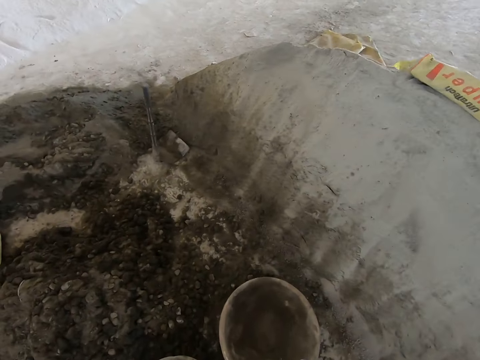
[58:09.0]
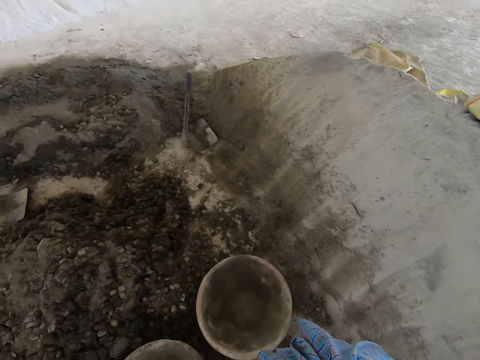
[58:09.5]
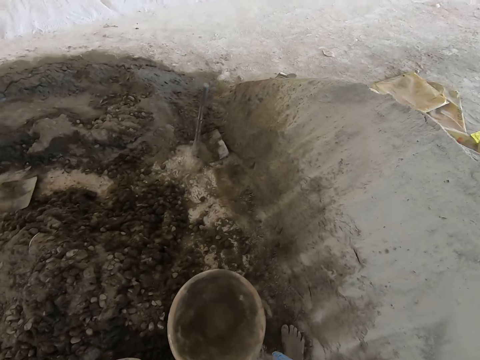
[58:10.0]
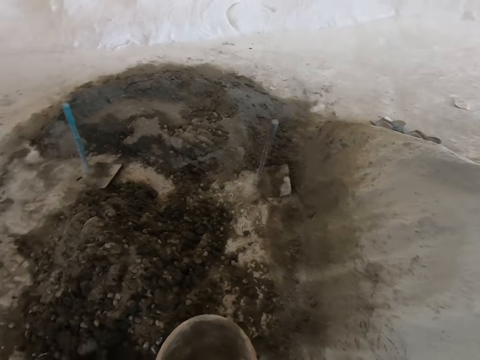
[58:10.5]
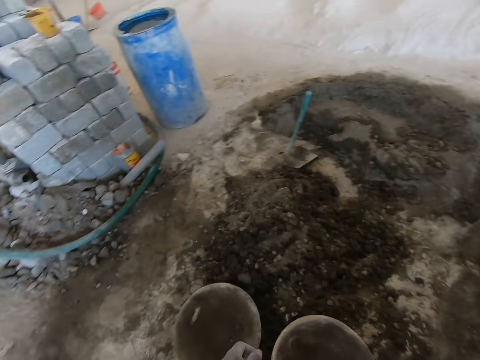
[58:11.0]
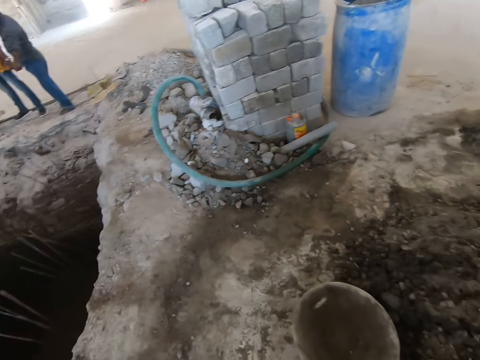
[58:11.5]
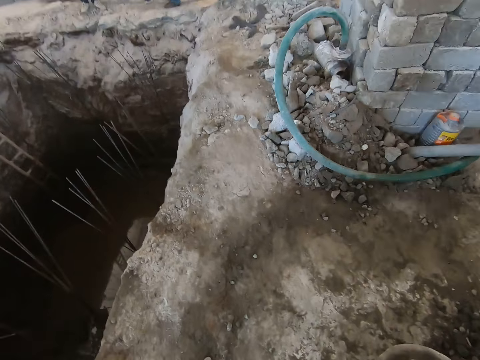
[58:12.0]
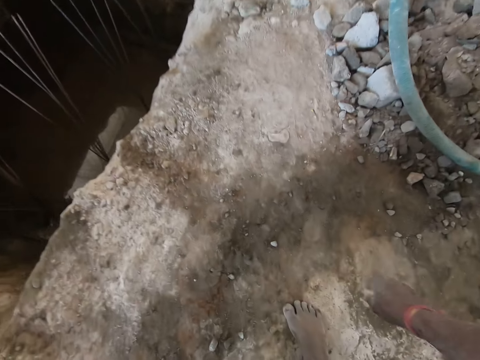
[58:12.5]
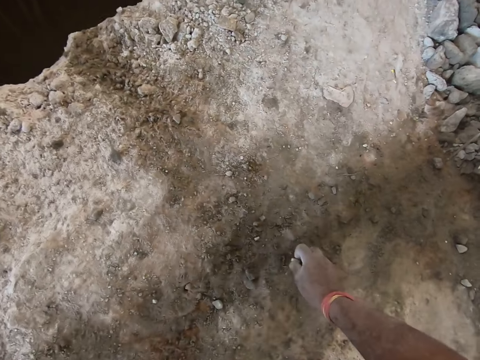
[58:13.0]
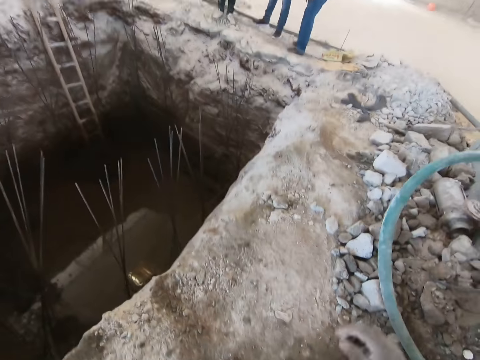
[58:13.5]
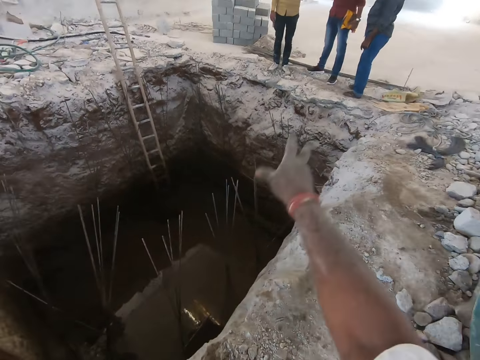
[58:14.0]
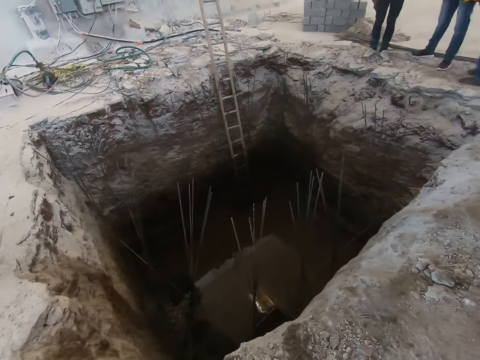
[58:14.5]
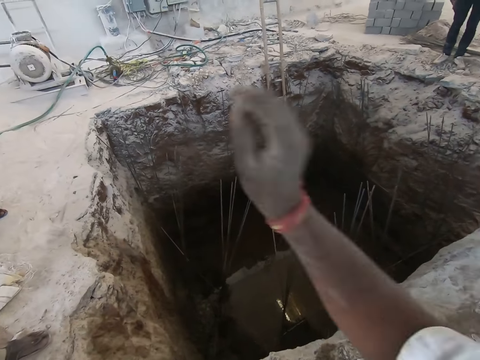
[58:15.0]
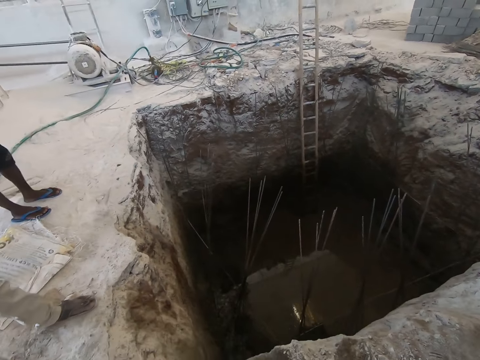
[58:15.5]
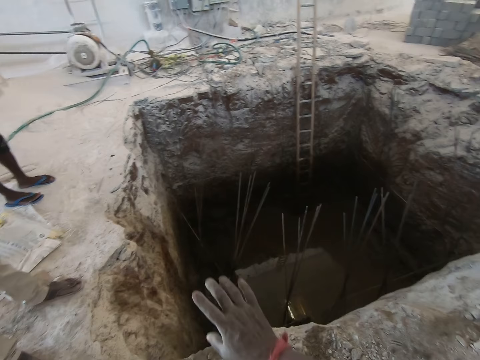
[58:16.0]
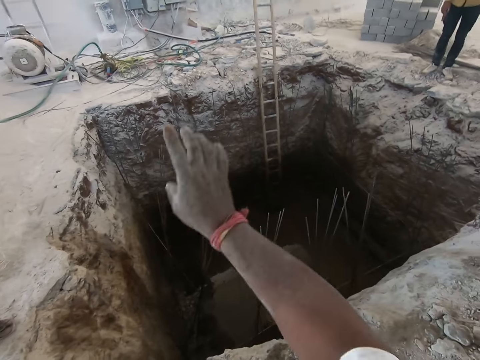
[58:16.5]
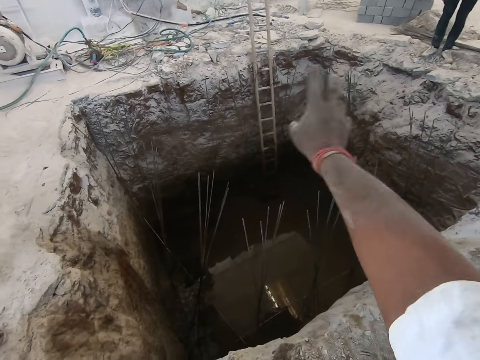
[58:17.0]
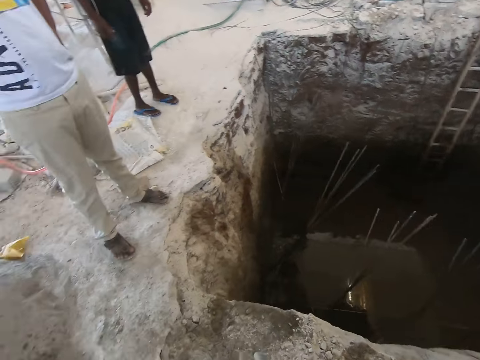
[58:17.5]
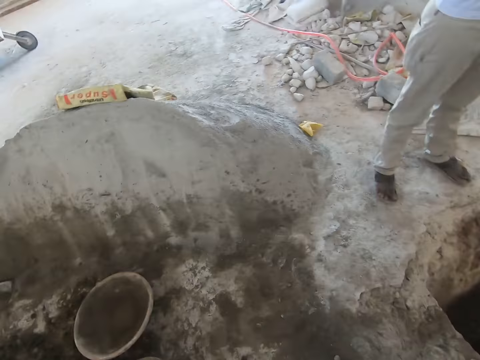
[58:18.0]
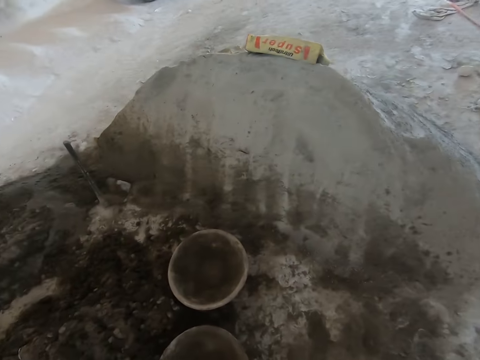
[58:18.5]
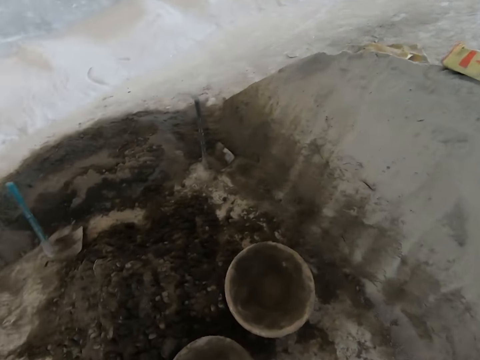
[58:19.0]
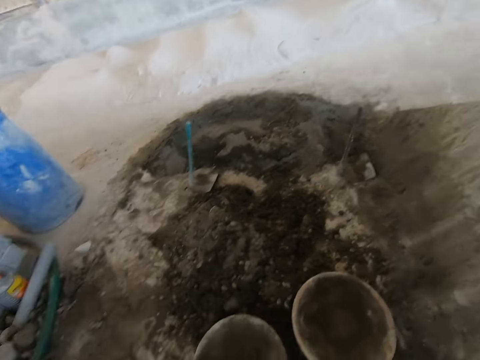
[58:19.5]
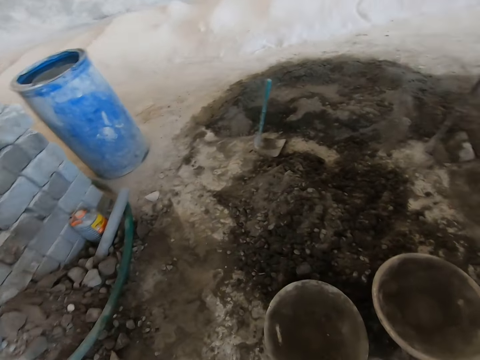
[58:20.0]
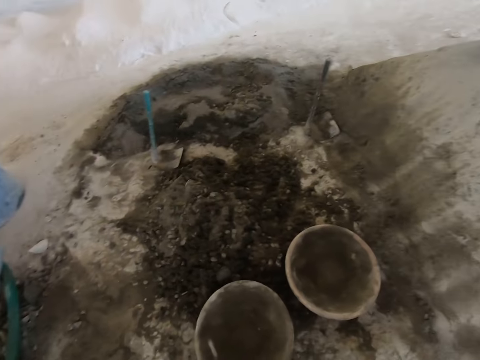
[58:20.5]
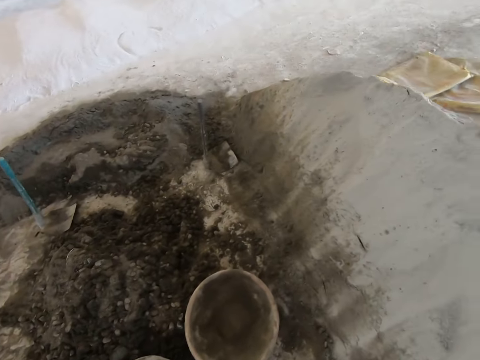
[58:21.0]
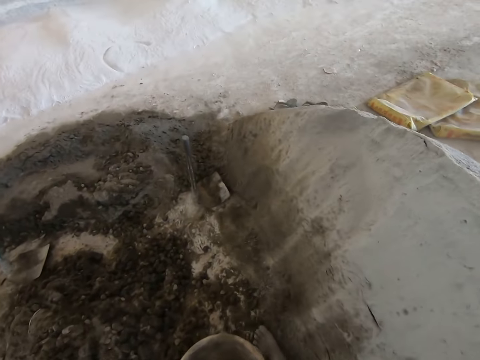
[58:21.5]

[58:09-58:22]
The camera wearer shifts the pan on the ground with his right leg. He picks up a stone on the ground with his right hand. He throws the stone into the excavated ground with his right hand. He interacts with the man. He throws the stone into the excavated ground with his right hand.

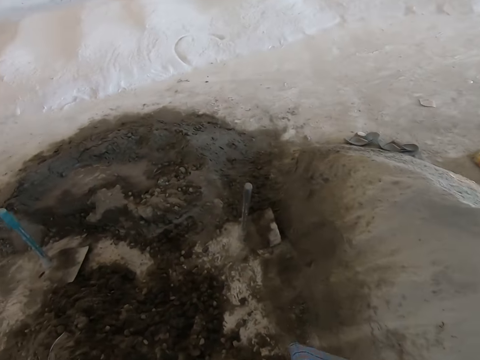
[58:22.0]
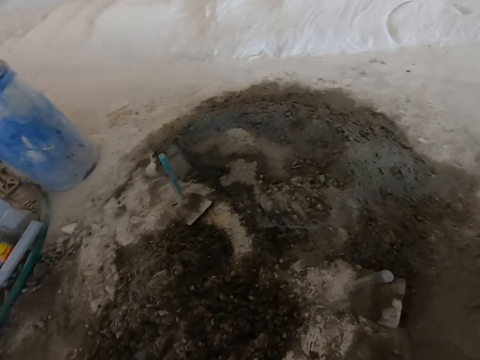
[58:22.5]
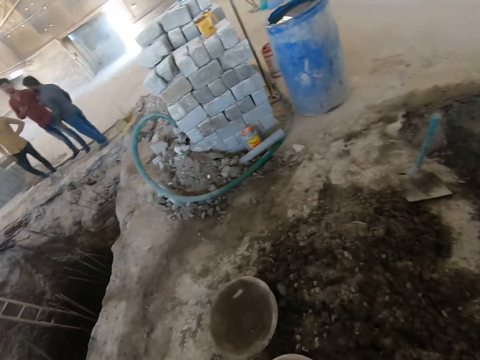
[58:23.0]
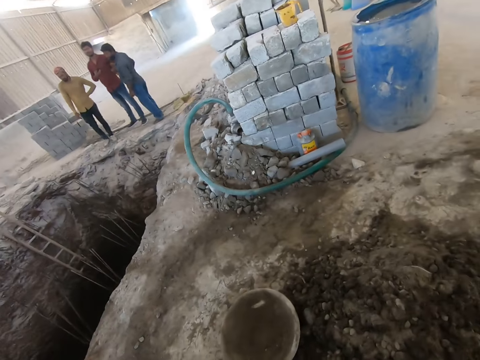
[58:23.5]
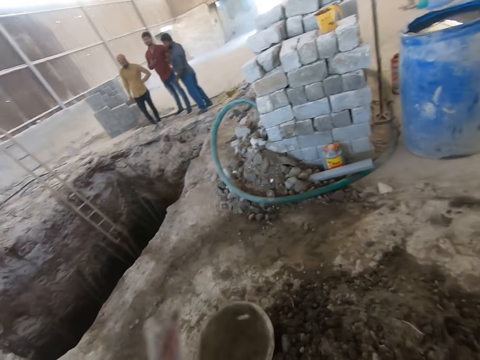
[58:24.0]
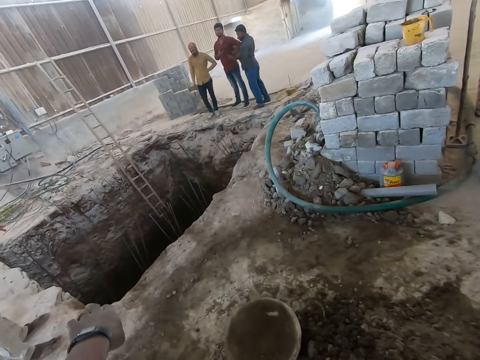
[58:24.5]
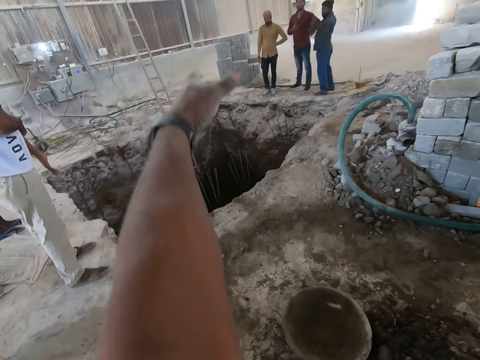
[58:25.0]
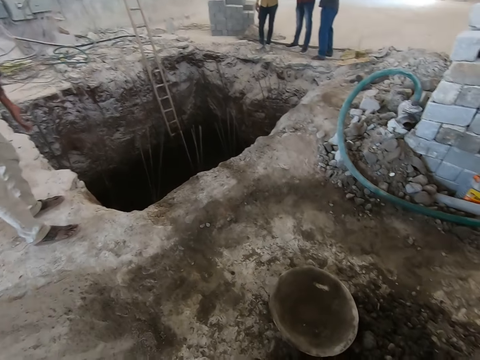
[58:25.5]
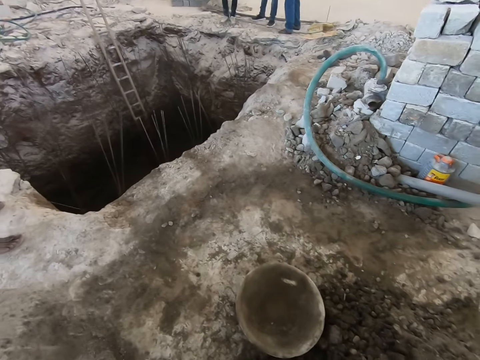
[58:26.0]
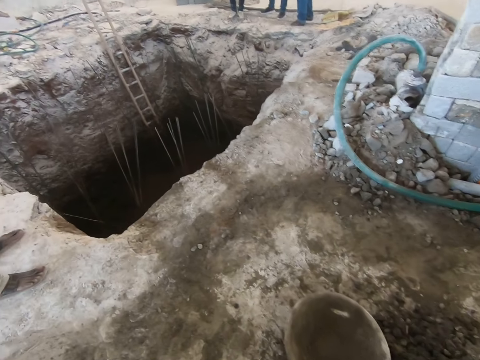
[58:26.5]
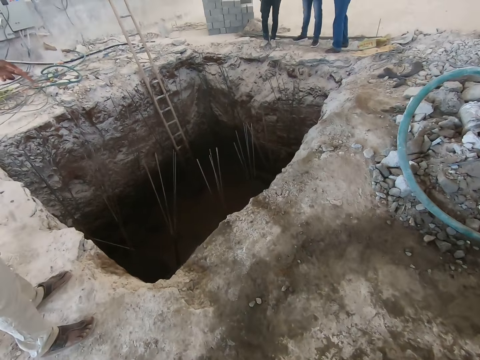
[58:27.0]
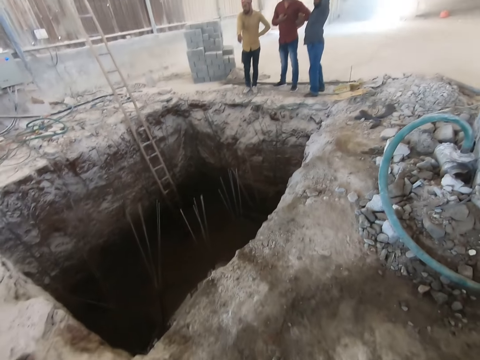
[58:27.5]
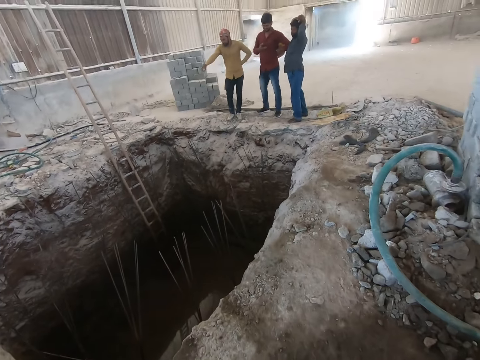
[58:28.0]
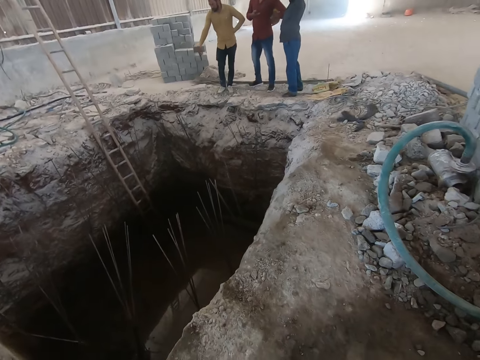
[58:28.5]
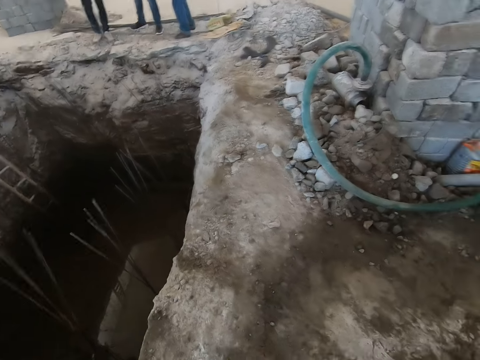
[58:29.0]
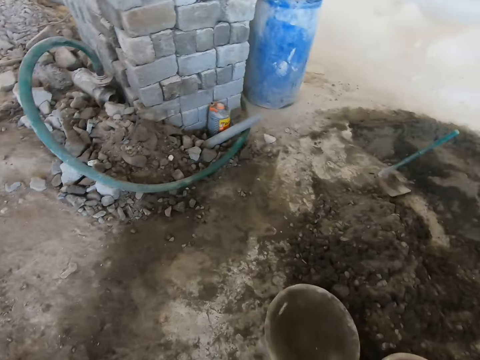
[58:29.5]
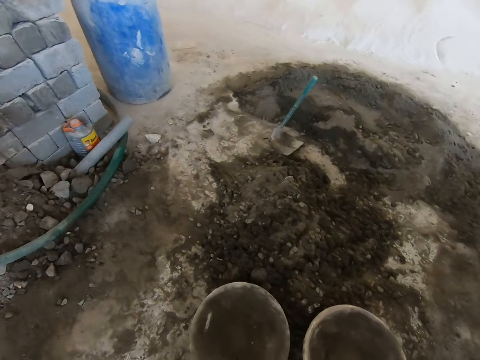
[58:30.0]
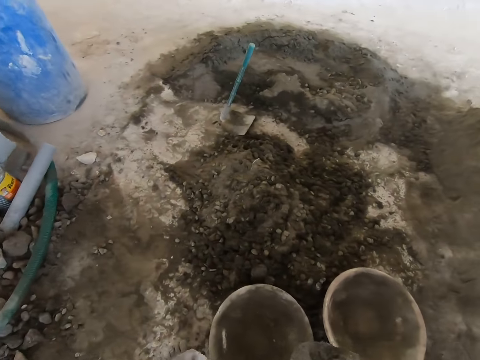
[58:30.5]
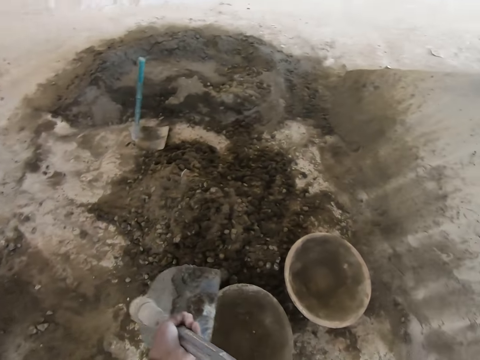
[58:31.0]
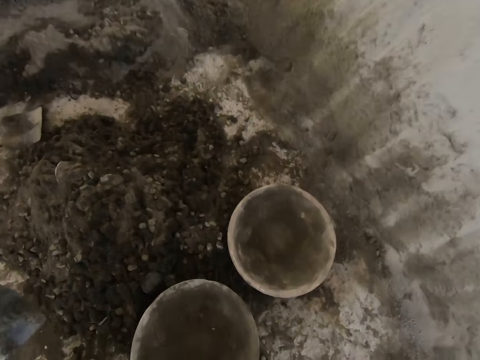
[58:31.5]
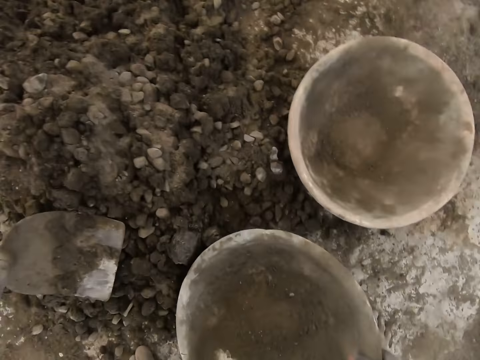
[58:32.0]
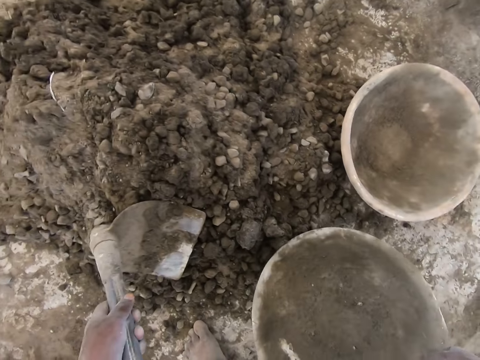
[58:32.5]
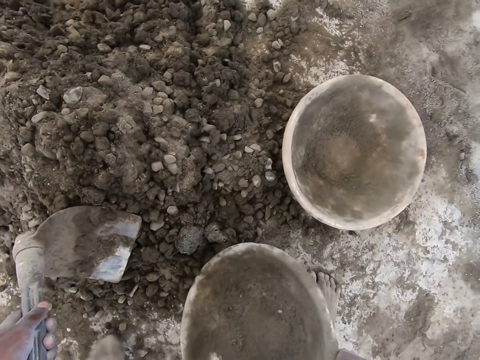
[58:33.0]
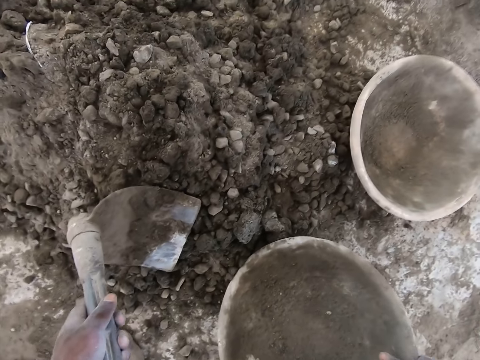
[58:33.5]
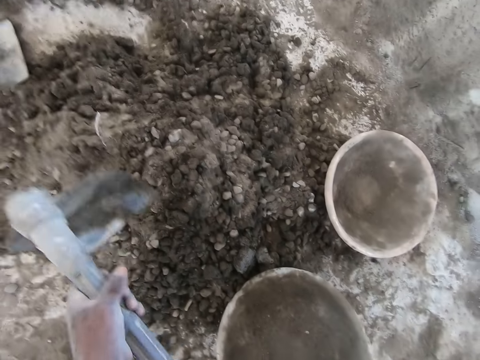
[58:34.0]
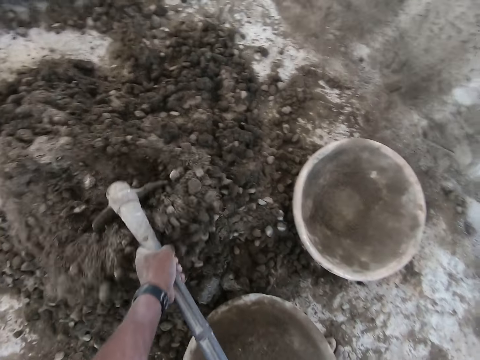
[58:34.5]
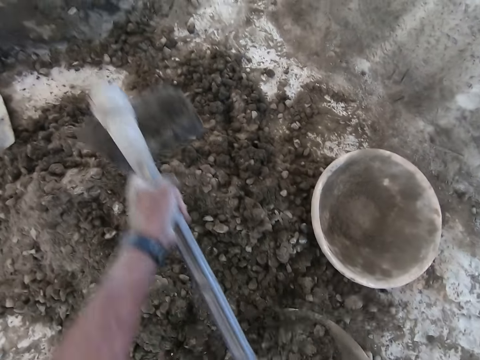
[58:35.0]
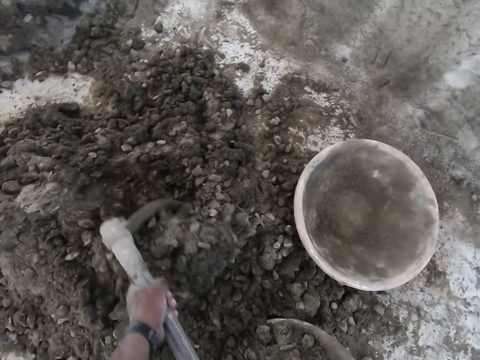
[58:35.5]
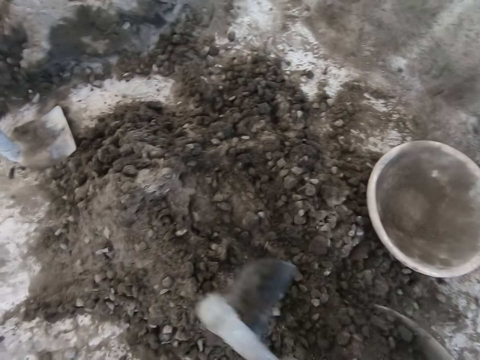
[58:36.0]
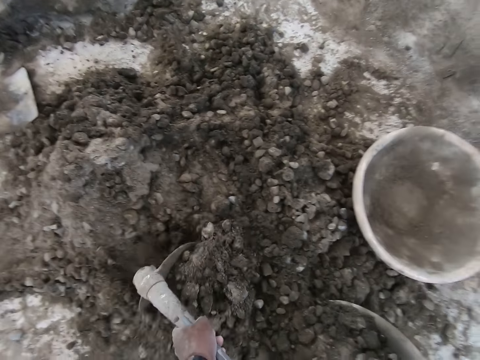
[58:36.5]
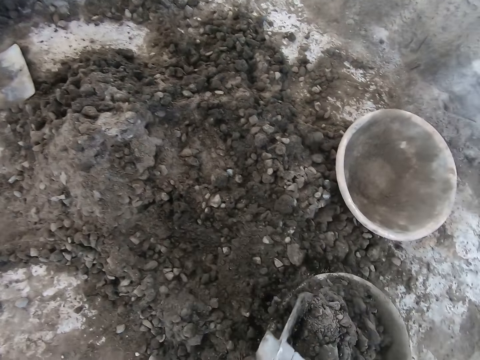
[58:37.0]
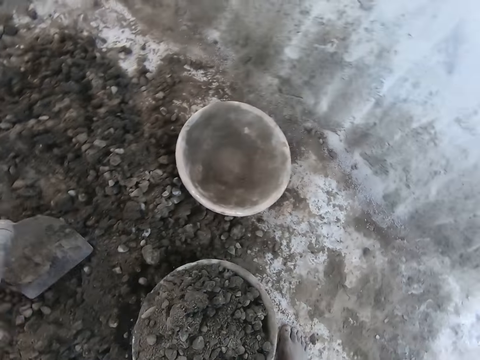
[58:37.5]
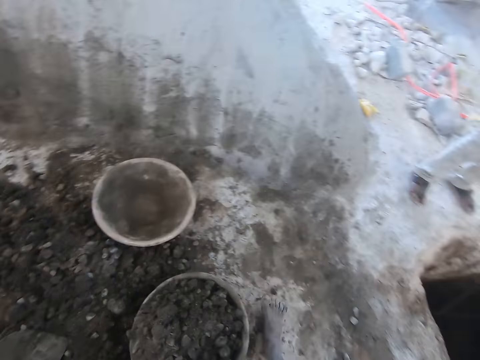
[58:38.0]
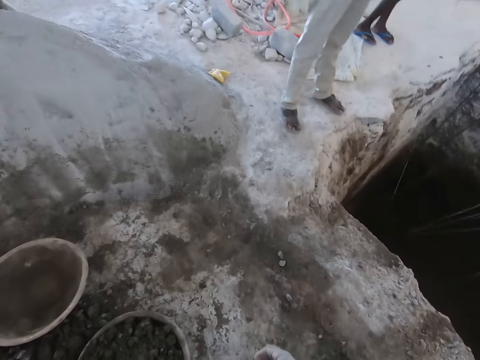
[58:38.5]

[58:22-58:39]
The camera wearer interacts with a group of men. They fill the pan with sand with the hoe in both hands.
